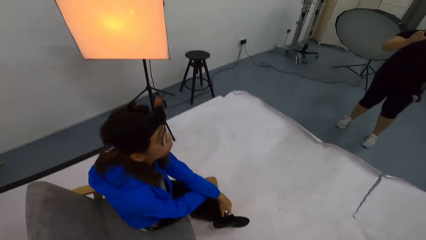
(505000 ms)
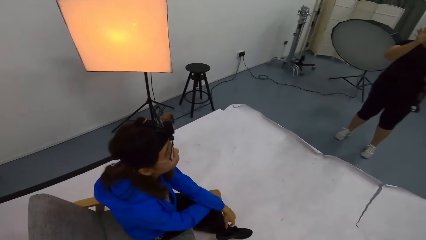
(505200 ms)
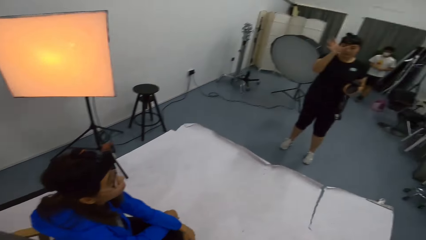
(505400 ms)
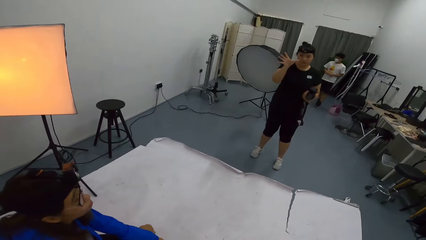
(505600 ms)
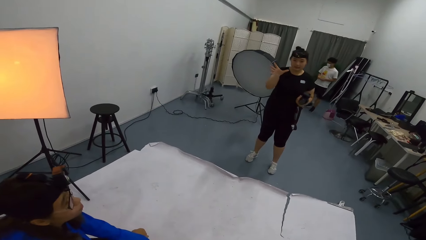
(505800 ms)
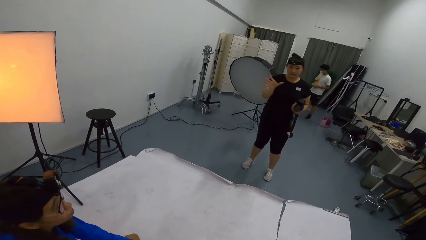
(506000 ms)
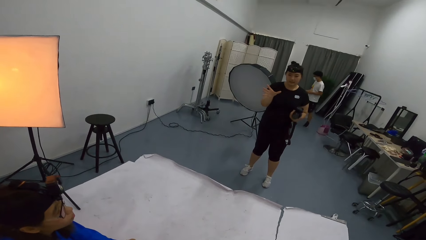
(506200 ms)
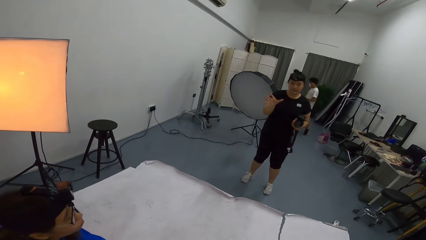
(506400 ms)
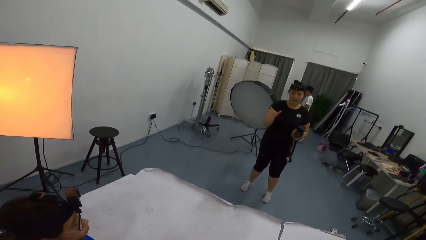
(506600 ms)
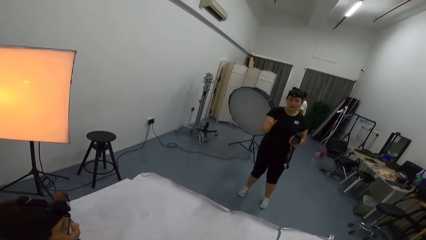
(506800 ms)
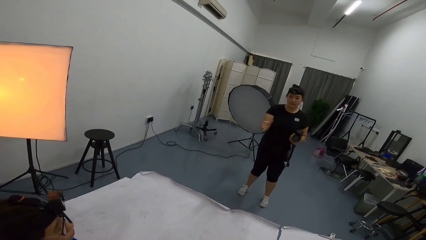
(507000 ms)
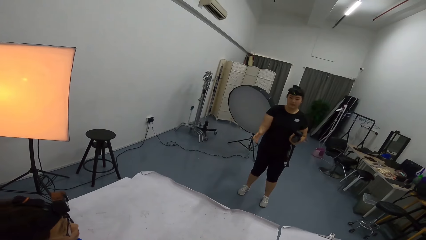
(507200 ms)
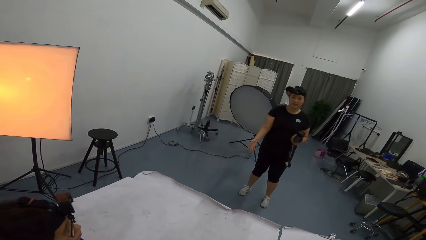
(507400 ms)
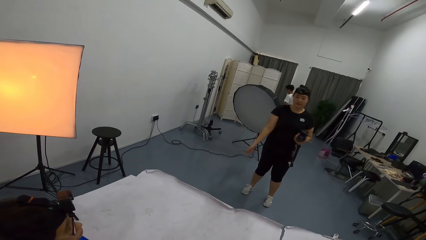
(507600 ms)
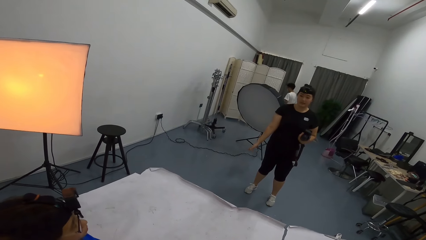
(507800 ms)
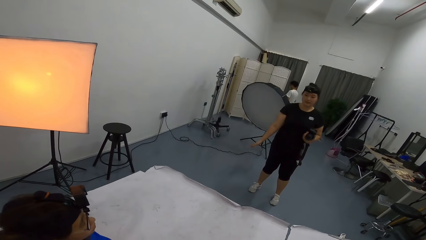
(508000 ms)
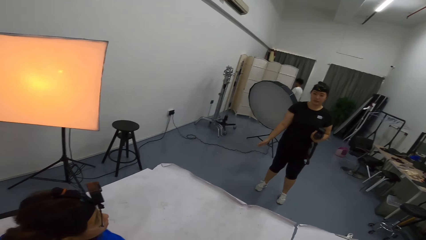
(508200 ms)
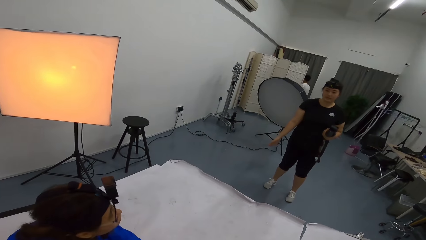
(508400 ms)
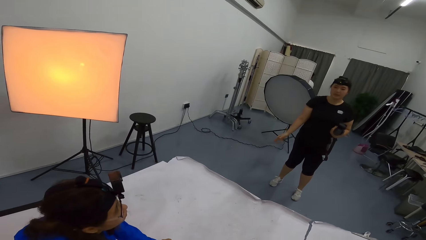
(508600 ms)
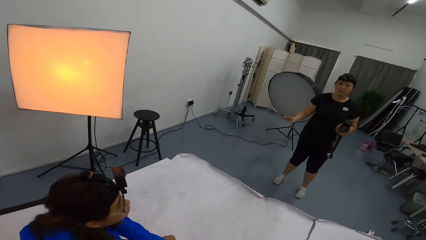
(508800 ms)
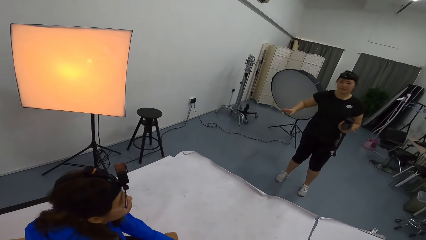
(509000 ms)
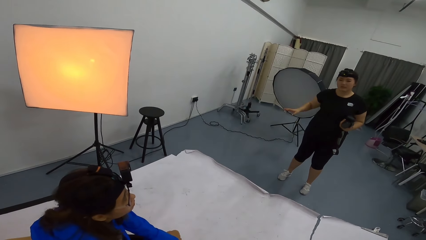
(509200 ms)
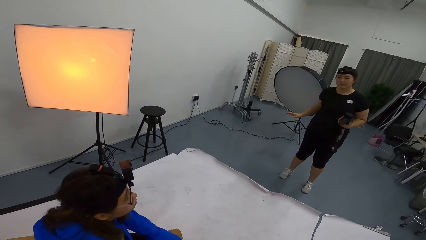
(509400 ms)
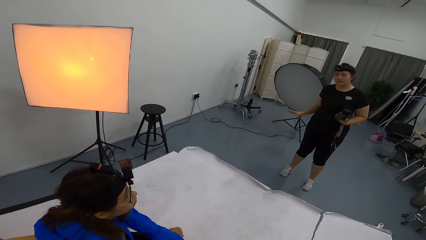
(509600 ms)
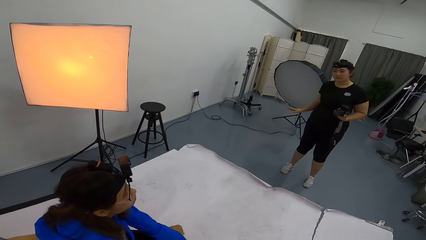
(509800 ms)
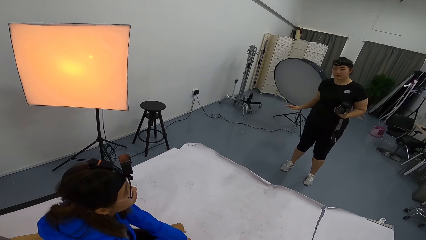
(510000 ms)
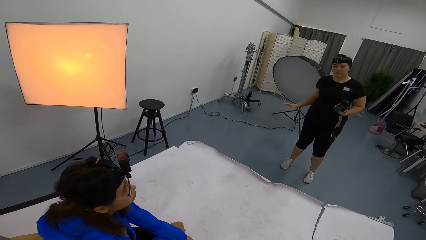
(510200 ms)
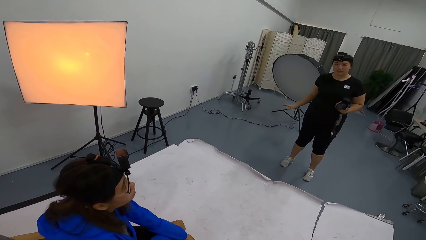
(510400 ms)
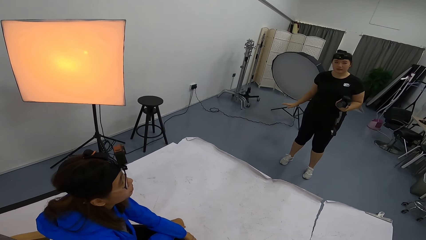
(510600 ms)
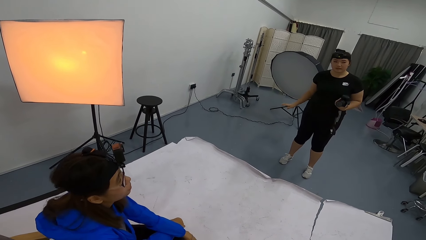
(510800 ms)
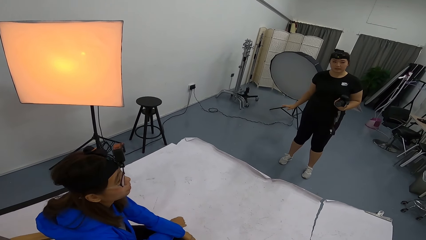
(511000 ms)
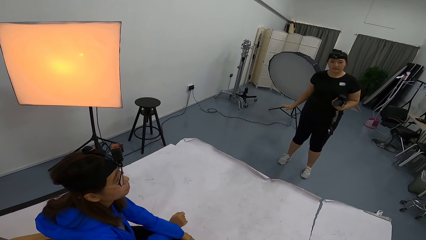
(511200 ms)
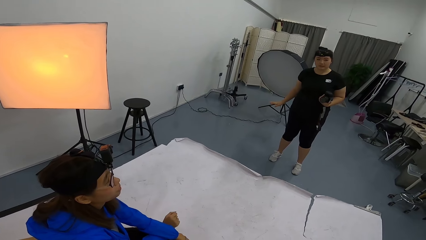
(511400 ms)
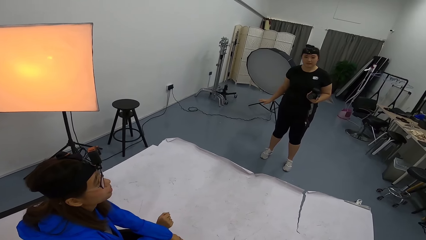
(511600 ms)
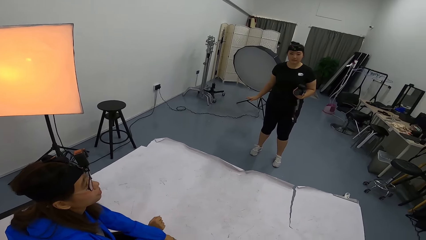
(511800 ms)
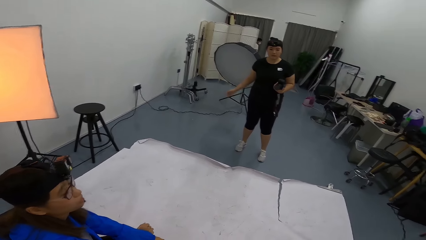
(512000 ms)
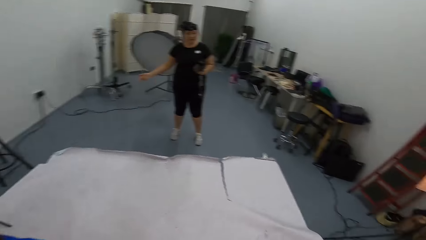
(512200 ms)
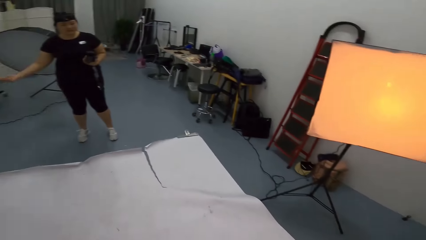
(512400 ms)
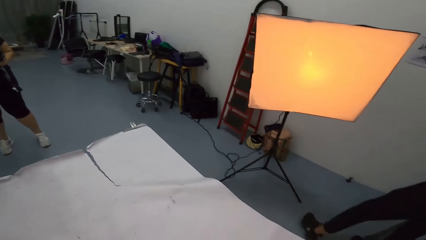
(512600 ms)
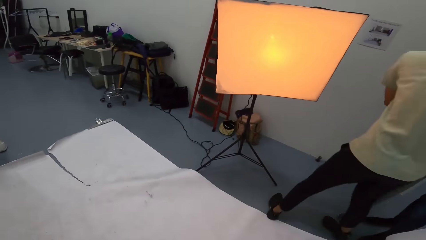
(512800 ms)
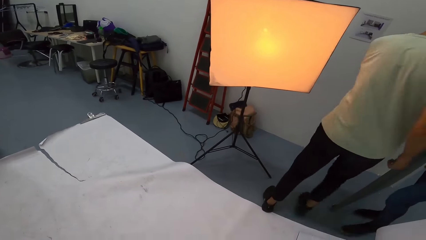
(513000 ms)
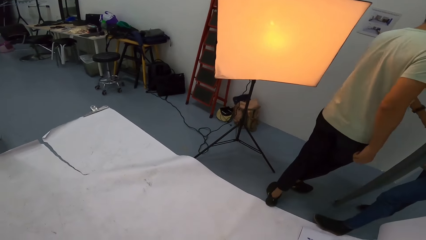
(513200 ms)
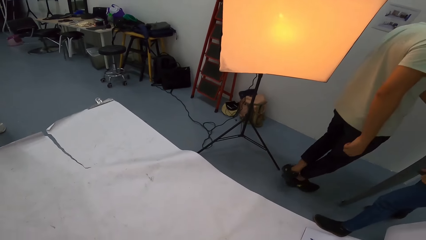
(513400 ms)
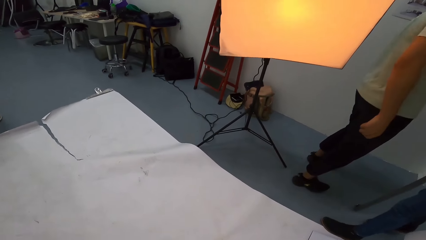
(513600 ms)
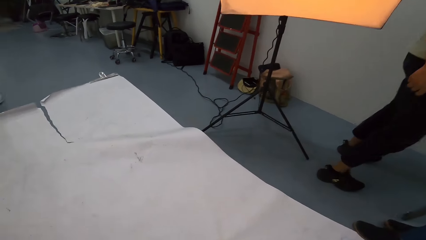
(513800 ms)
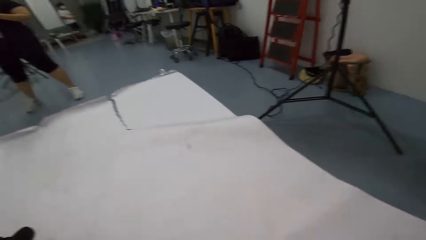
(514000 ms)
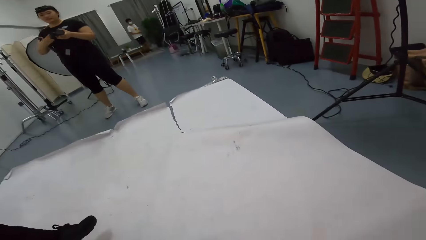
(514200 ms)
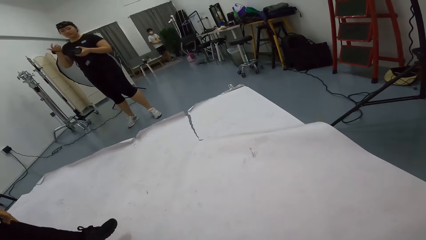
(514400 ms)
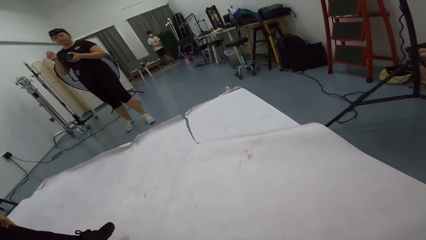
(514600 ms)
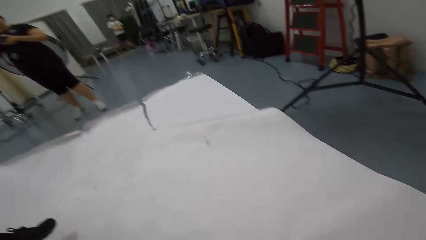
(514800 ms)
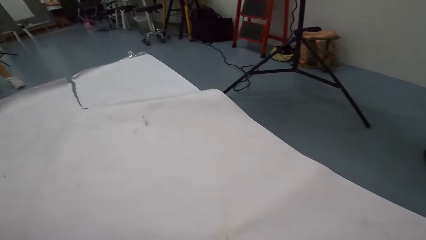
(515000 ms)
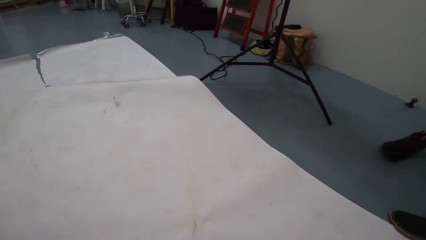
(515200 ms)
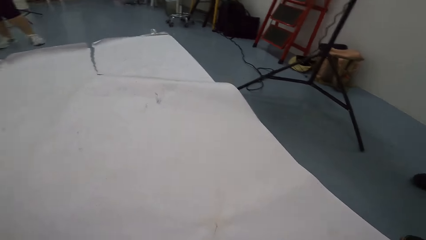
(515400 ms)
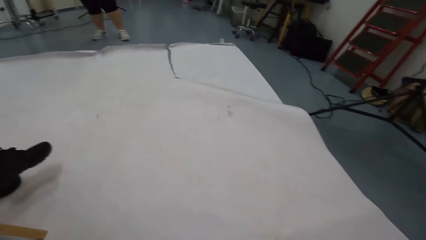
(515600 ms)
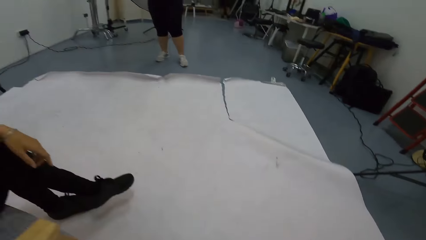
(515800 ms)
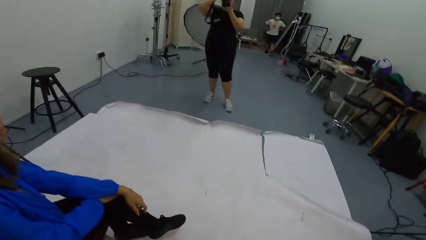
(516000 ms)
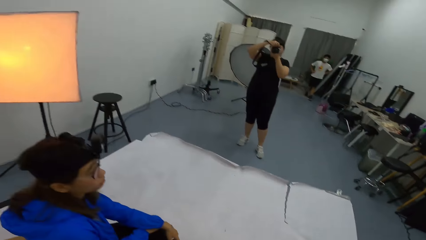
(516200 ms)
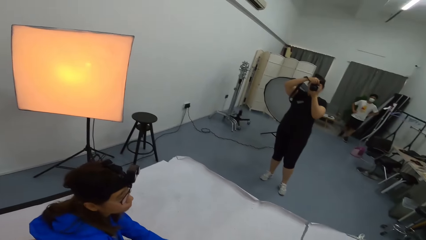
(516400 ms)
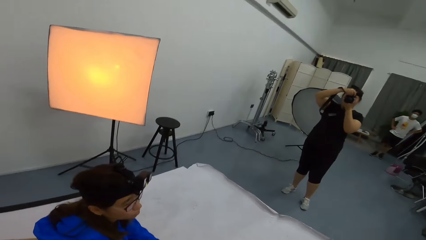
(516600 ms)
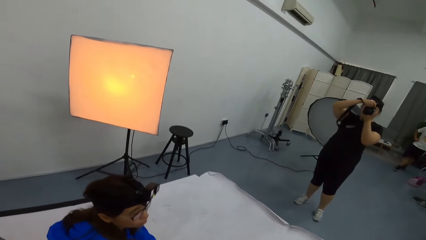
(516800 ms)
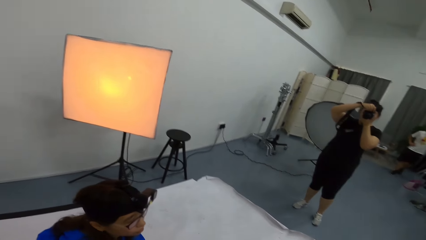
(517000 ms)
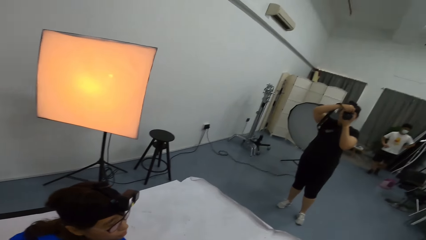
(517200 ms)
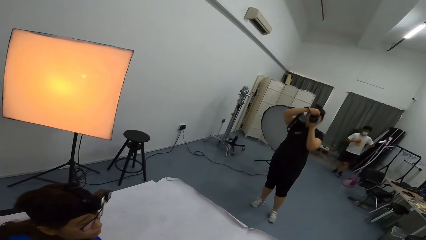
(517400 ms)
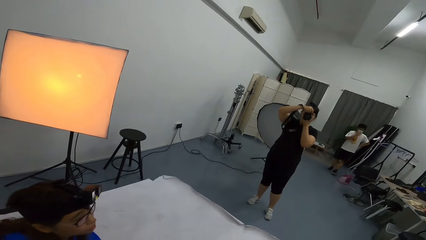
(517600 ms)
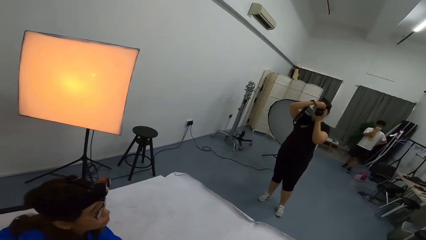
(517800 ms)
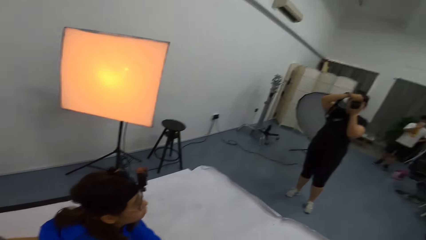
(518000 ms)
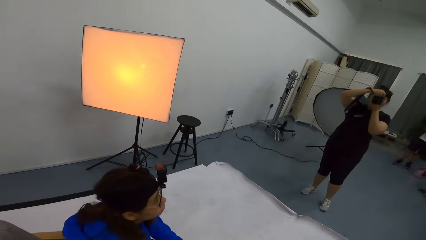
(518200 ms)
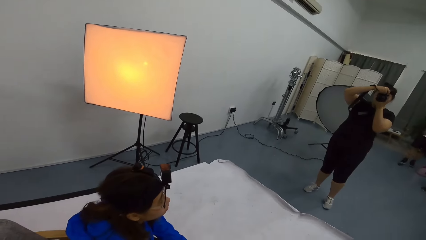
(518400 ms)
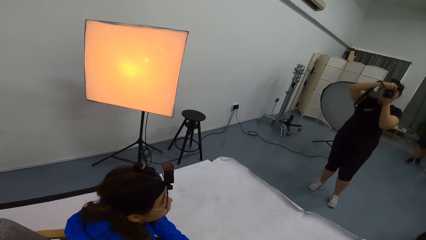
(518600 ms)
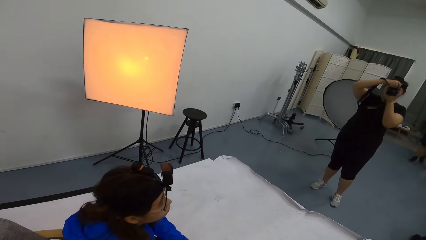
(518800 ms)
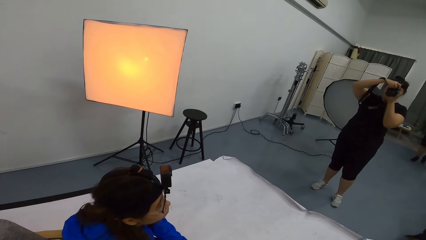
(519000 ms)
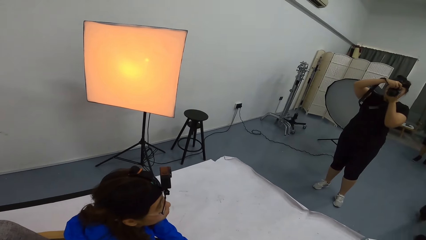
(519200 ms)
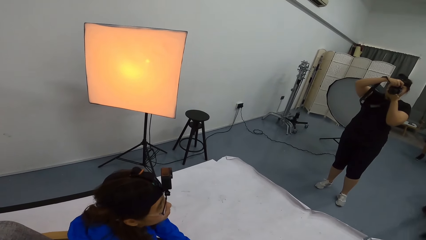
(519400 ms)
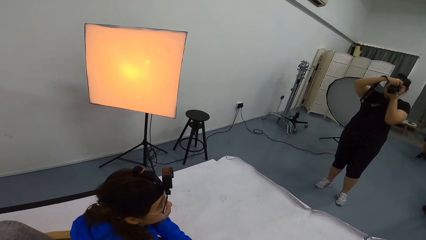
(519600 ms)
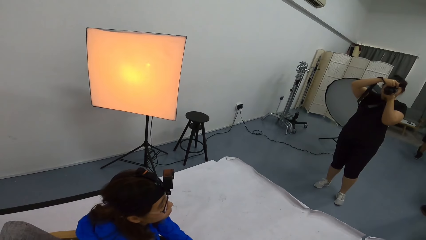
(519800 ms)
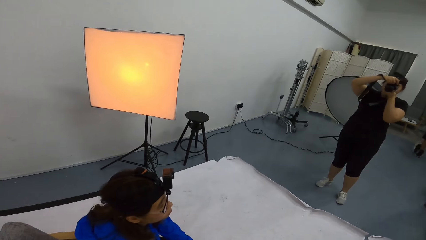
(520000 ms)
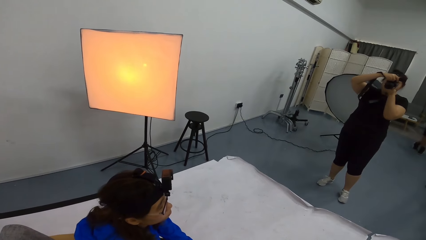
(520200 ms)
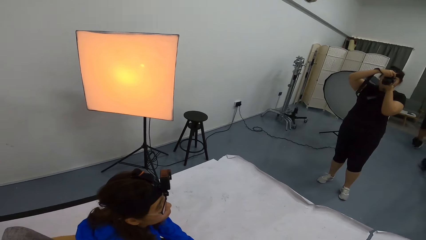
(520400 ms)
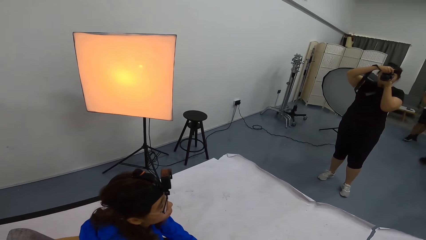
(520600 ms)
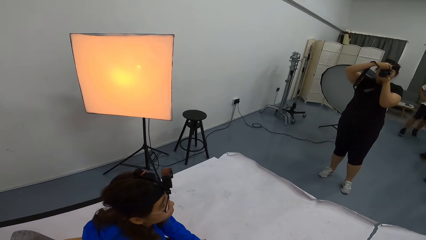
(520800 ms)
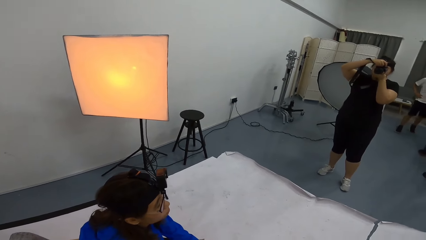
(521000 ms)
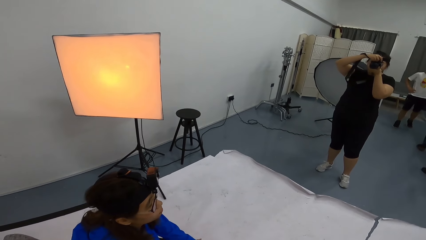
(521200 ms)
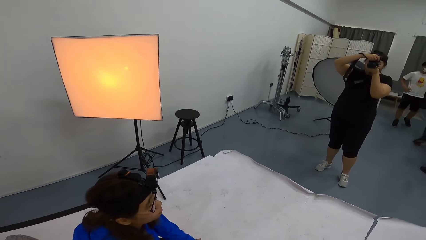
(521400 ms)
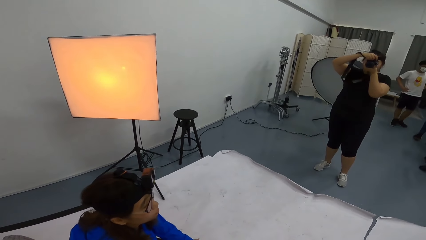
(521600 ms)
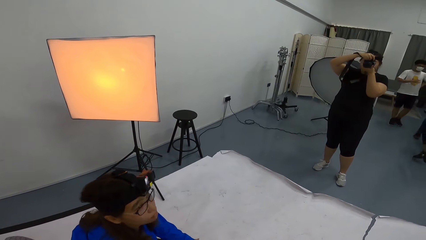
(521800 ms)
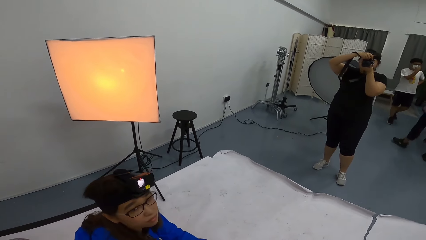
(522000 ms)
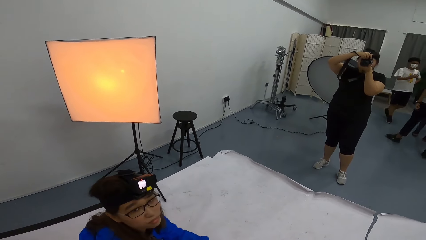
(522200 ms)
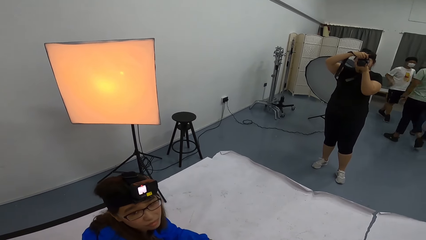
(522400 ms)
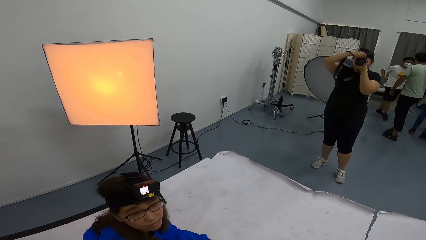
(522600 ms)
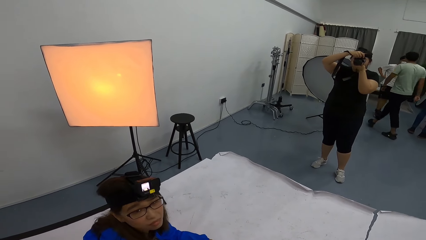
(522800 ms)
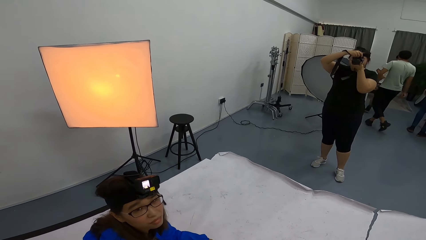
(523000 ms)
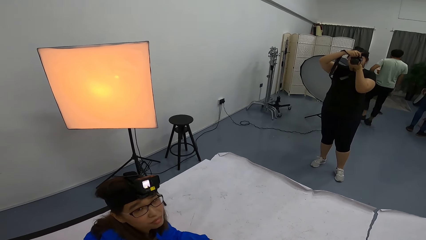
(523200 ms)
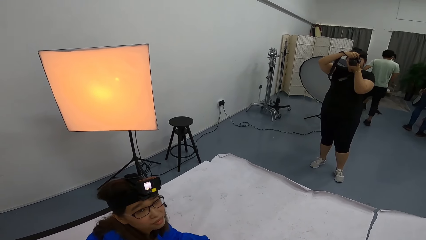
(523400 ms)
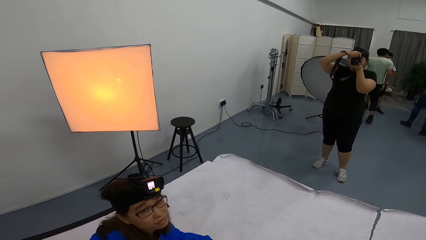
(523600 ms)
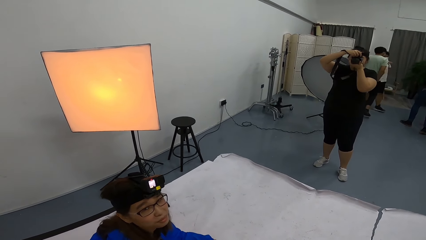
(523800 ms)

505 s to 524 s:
The camera wearer speaks to a woman. The woman speaks to the camera wearer. The woman holds the camera with the left hand. A man walks towards the door. The camera wearer moves a little. Another man stands upright. The woman puts the camera on the face. The camera wearer laughs.
